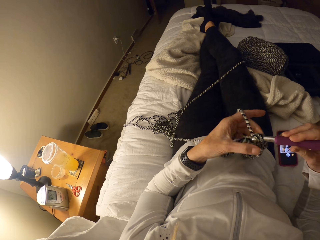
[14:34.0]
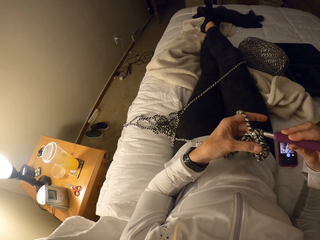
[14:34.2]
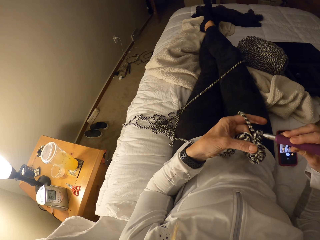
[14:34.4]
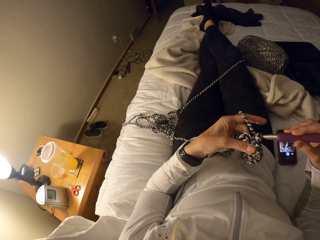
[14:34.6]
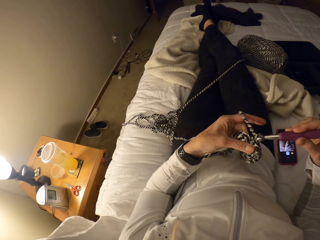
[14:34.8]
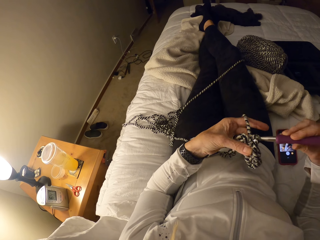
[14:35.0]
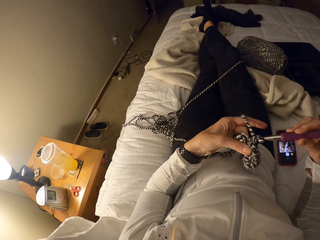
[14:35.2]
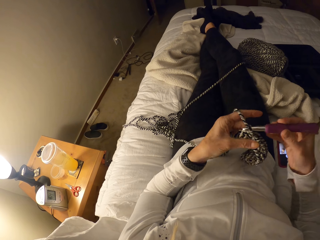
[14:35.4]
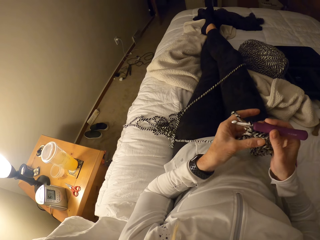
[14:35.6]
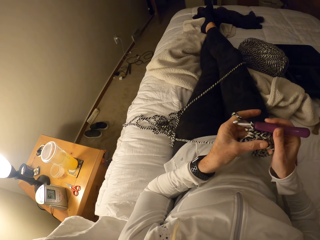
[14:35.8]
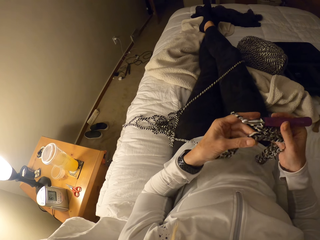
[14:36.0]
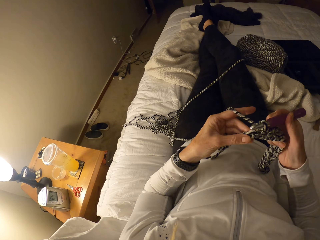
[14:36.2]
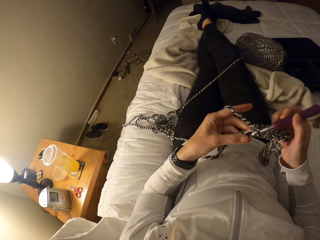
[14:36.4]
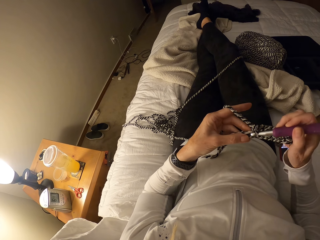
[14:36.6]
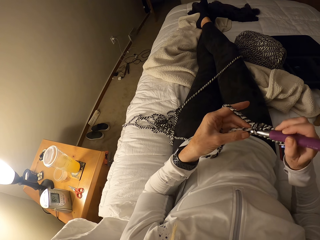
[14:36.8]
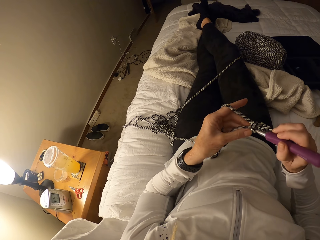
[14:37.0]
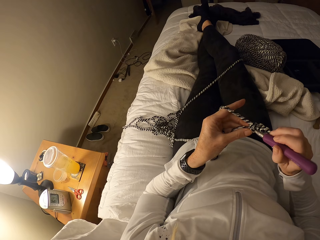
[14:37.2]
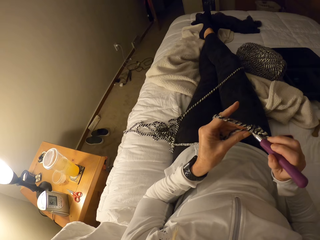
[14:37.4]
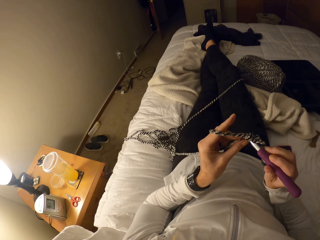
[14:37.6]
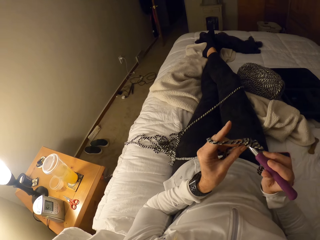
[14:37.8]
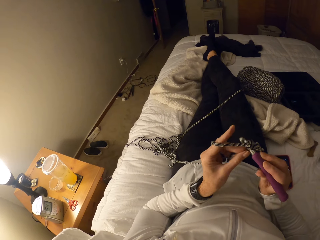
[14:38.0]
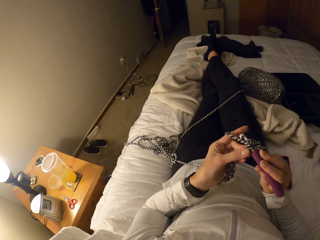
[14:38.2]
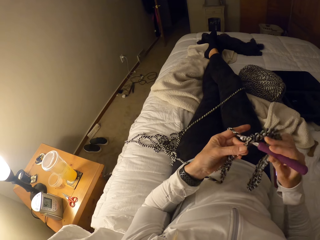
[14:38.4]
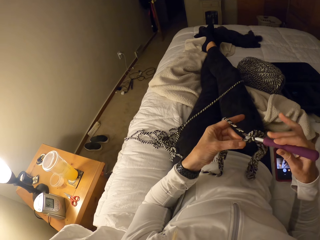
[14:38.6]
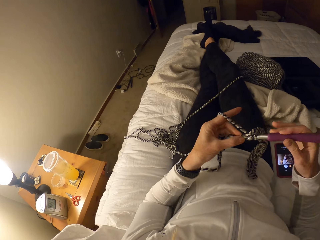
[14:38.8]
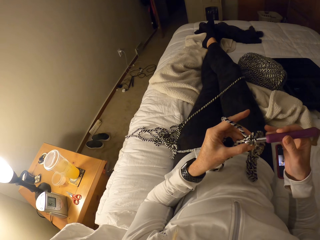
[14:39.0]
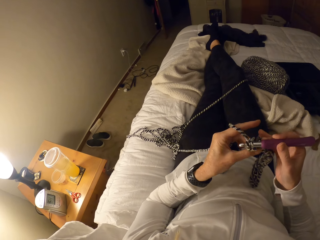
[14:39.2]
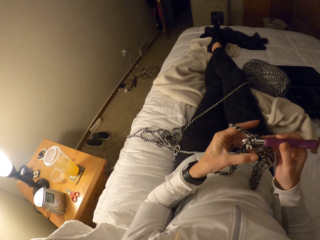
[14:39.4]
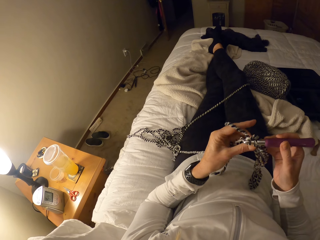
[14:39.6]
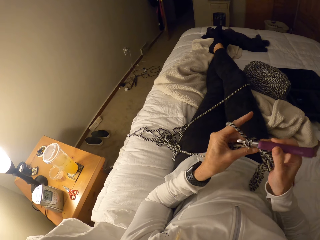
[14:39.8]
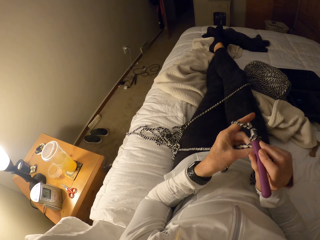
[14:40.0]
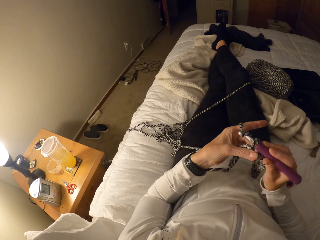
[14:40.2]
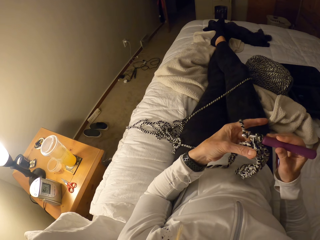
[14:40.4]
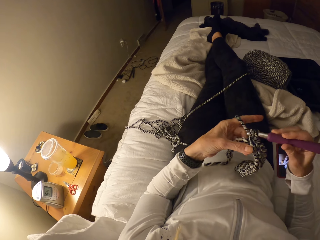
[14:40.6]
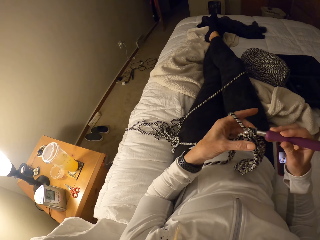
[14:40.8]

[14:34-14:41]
The camera wearer yarns over the fabric.

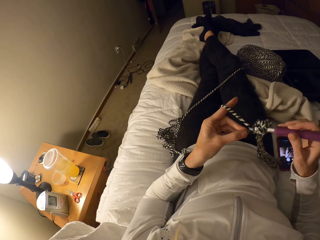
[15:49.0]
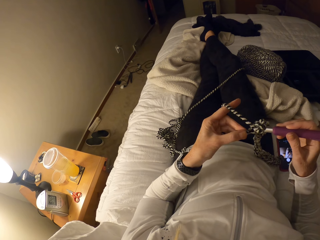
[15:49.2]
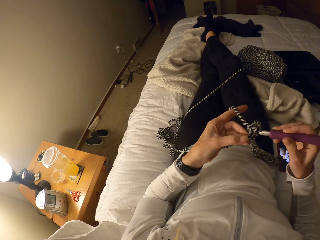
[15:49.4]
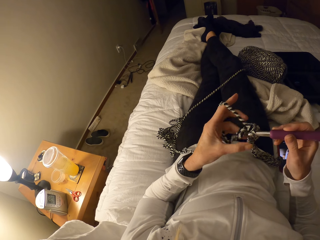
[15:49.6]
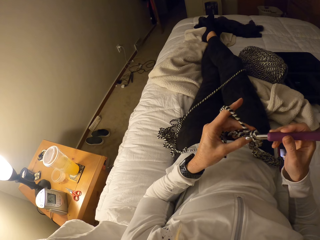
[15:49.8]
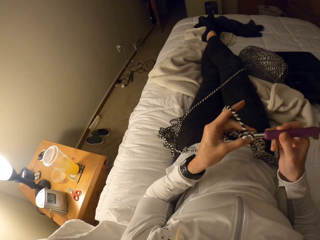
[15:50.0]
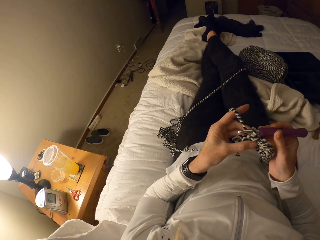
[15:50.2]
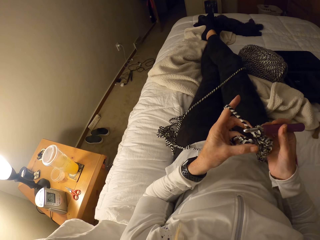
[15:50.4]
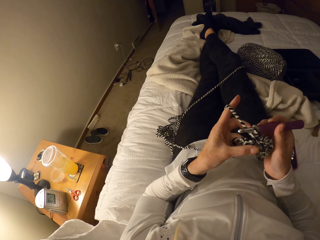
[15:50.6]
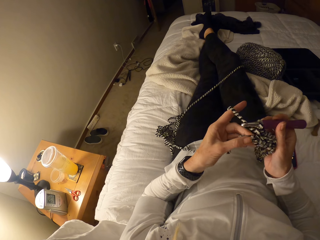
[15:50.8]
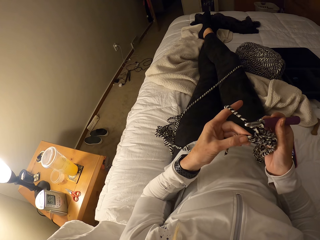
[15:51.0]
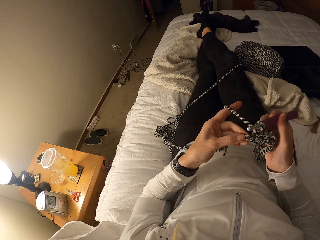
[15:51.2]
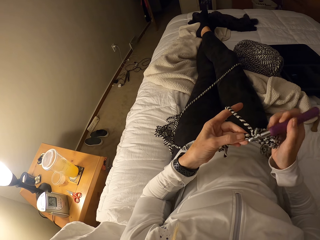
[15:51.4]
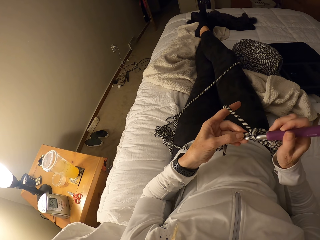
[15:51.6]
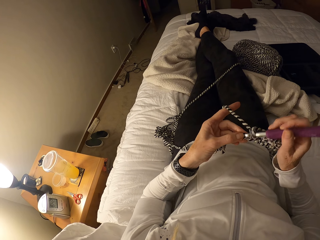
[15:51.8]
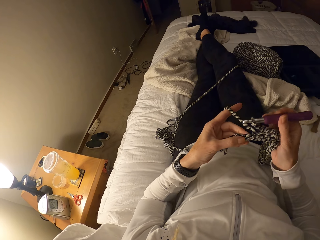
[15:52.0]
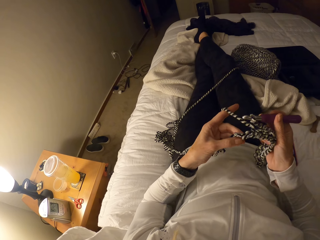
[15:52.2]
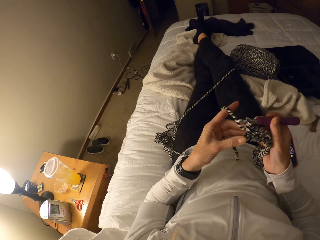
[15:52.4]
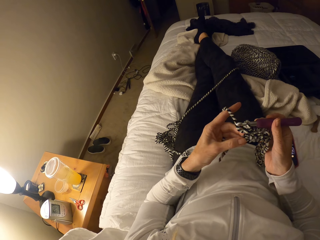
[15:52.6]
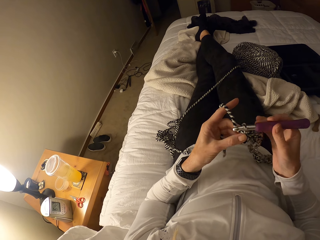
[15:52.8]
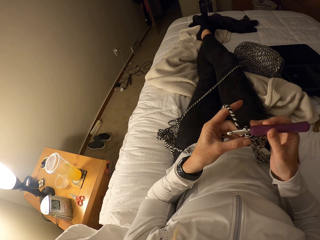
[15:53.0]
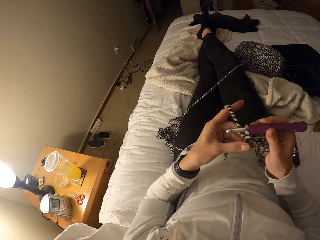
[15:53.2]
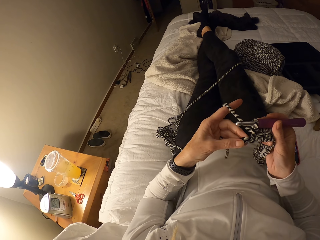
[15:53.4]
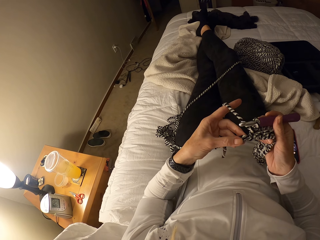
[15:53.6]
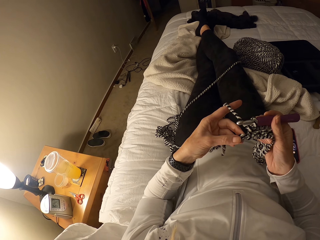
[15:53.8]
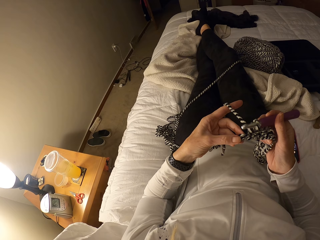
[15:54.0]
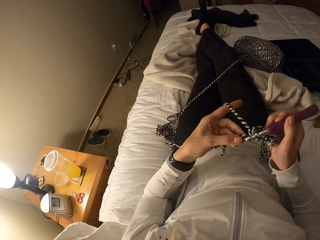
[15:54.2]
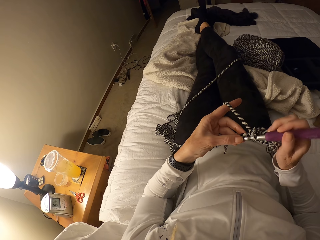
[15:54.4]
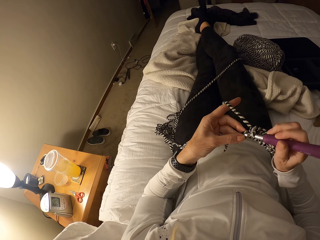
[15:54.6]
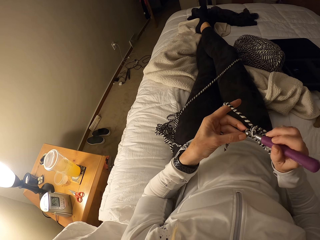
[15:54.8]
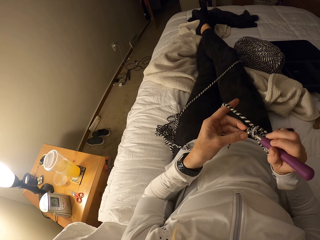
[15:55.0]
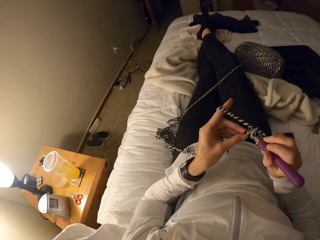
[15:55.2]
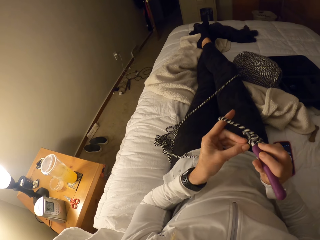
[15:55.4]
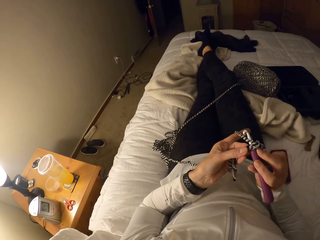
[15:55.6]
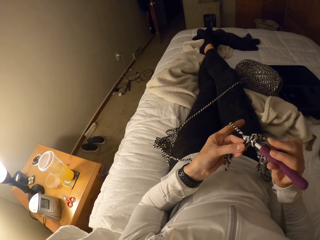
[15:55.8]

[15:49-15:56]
The camera wearer yarns over the fabric.

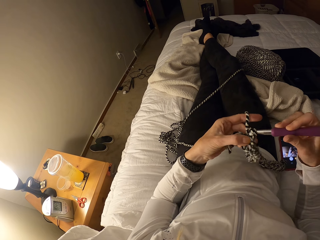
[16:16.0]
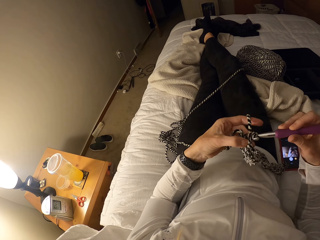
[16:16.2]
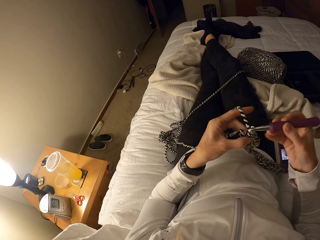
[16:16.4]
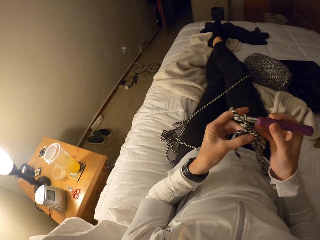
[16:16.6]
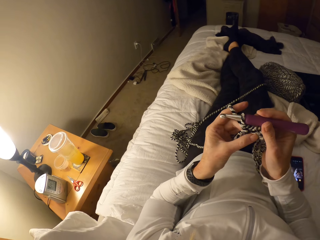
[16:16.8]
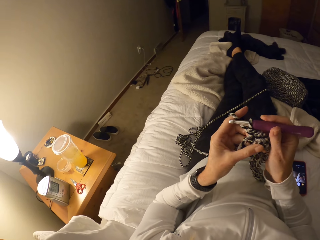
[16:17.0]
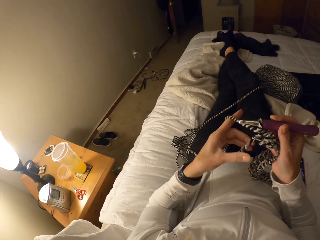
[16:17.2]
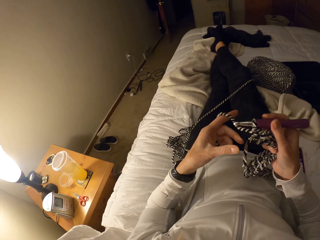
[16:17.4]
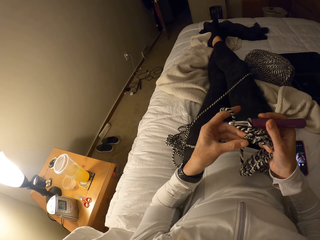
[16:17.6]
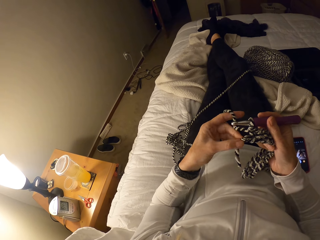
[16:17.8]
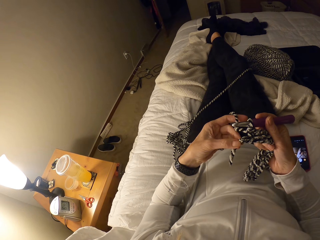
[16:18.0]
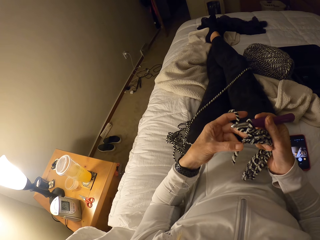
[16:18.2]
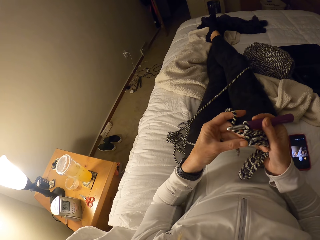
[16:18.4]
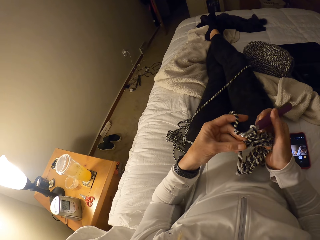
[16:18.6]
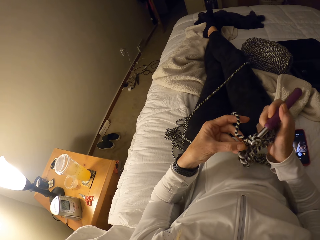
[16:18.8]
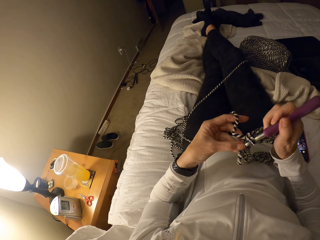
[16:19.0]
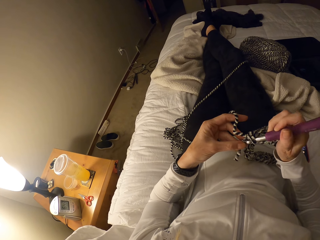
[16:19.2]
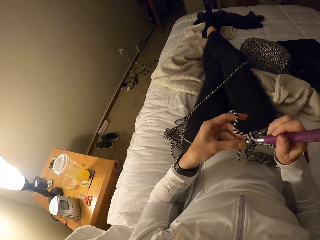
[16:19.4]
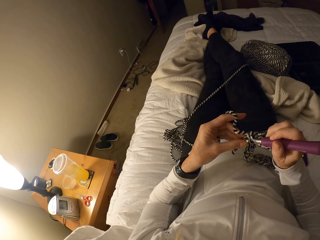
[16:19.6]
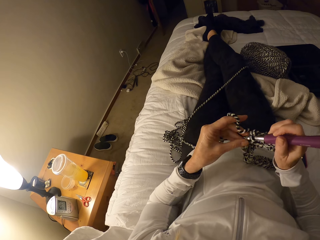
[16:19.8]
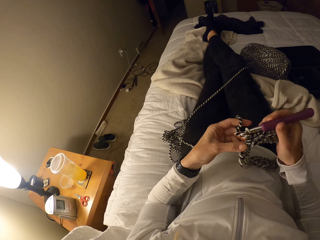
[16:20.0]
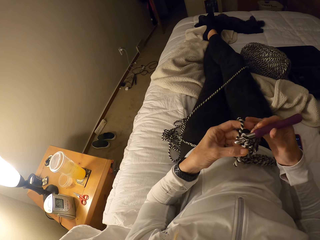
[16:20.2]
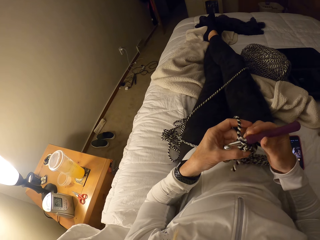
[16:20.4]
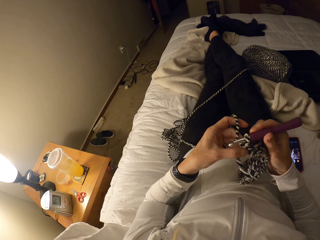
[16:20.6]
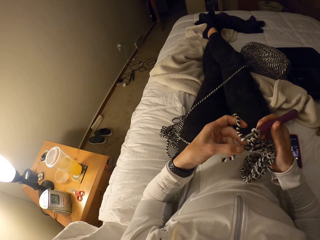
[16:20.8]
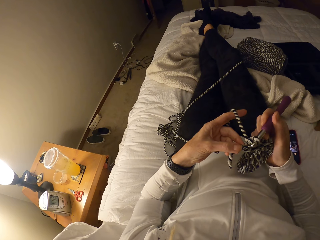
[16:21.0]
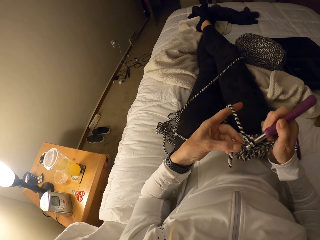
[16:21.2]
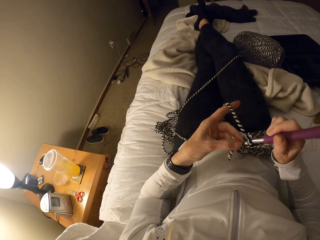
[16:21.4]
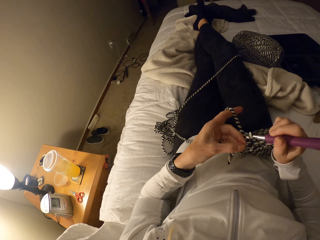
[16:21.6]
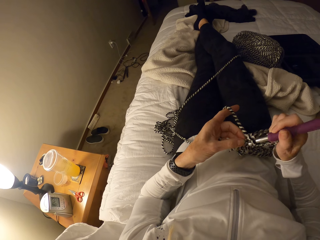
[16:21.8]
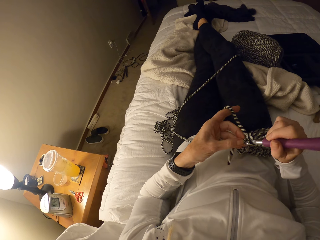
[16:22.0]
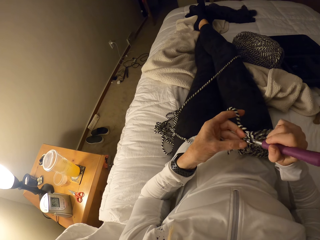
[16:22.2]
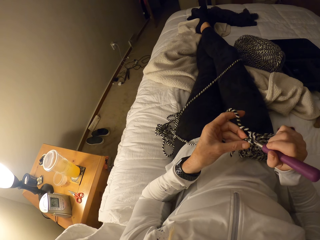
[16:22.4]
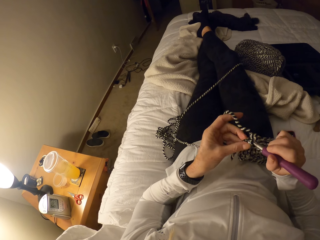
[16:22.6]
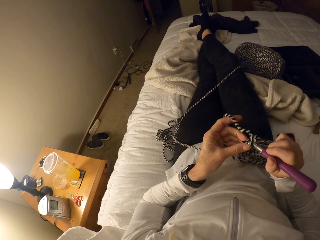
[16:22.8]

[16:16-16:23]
The camera wearer yarns over the fabric.
